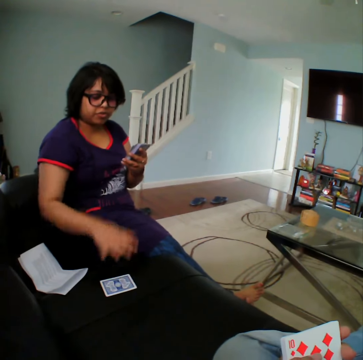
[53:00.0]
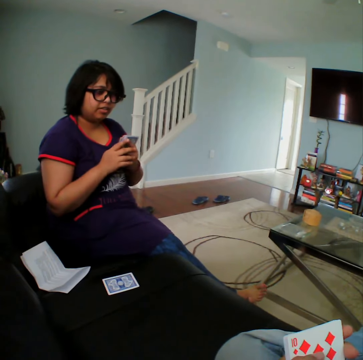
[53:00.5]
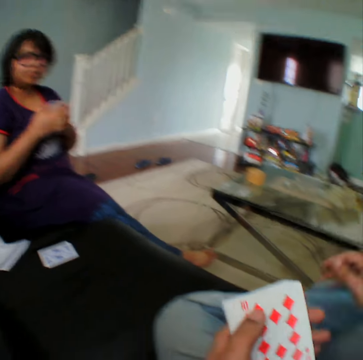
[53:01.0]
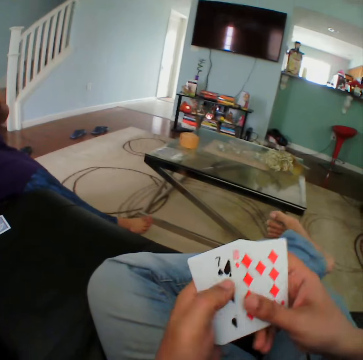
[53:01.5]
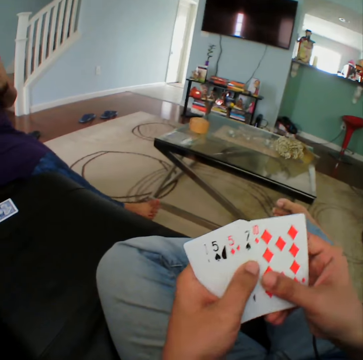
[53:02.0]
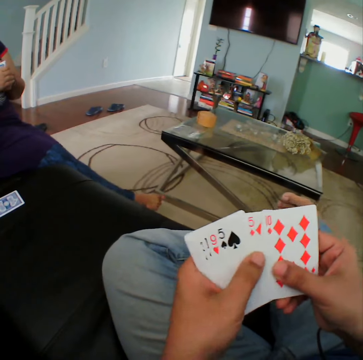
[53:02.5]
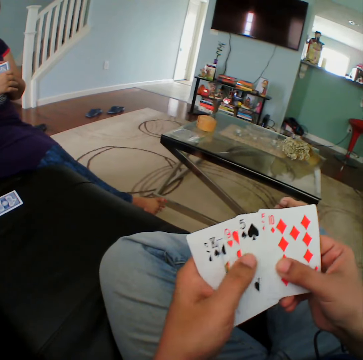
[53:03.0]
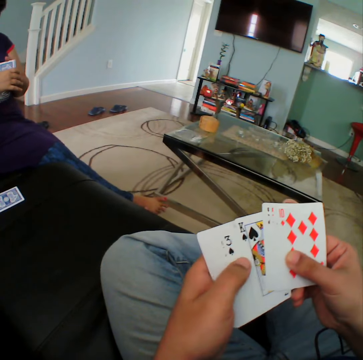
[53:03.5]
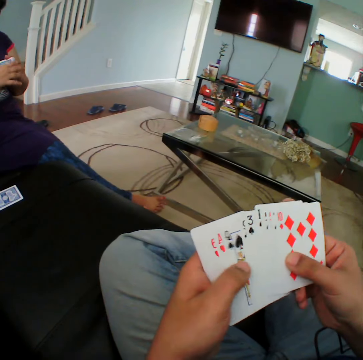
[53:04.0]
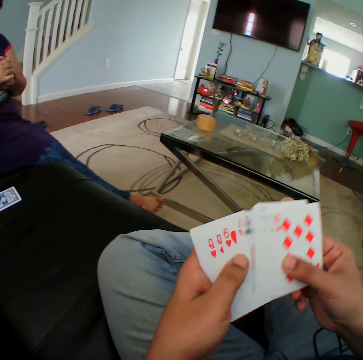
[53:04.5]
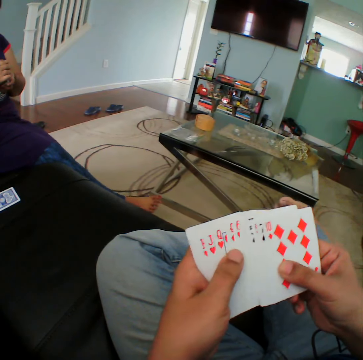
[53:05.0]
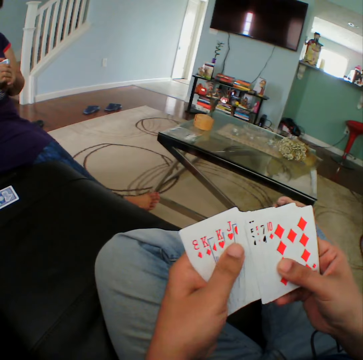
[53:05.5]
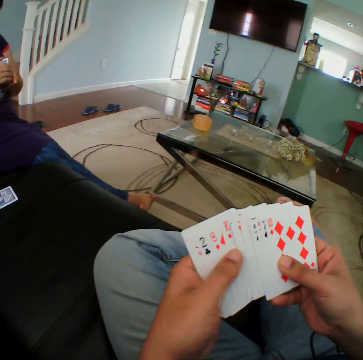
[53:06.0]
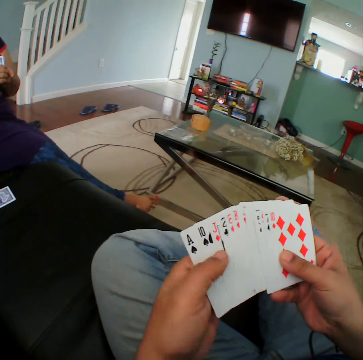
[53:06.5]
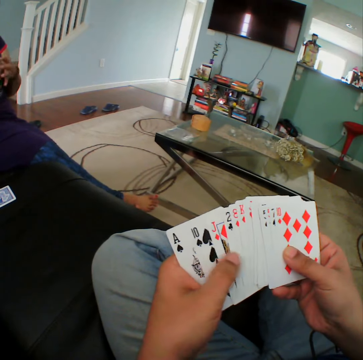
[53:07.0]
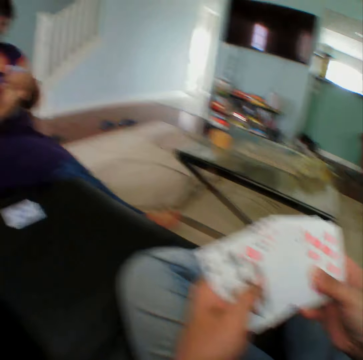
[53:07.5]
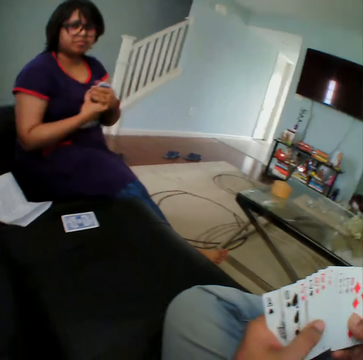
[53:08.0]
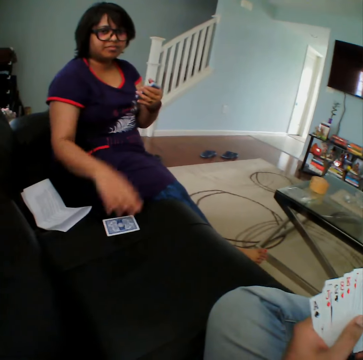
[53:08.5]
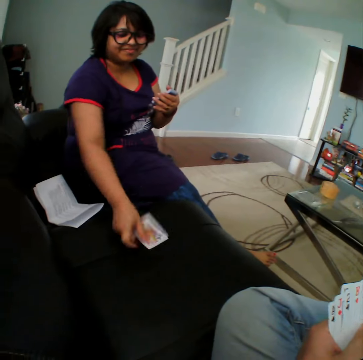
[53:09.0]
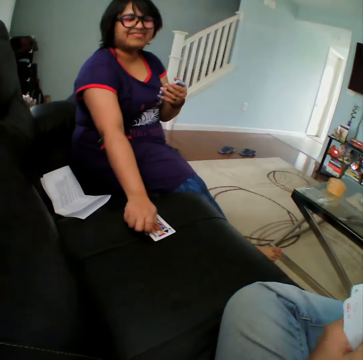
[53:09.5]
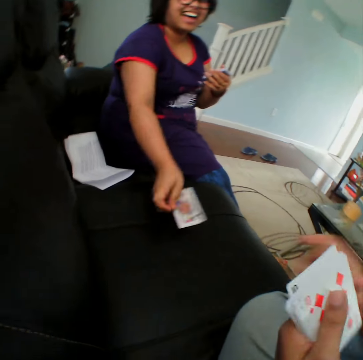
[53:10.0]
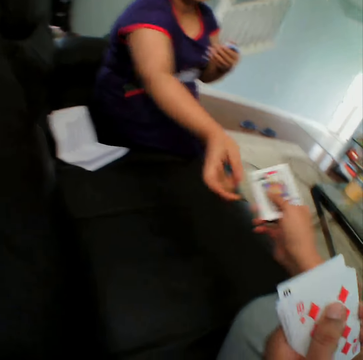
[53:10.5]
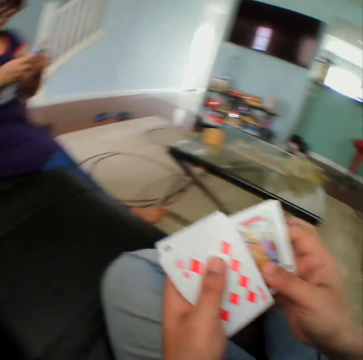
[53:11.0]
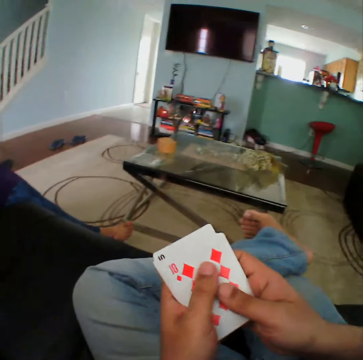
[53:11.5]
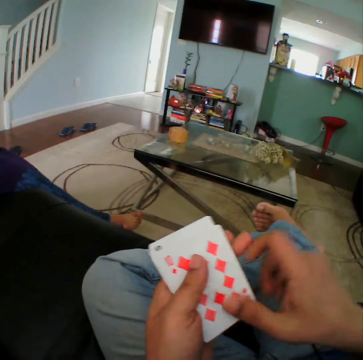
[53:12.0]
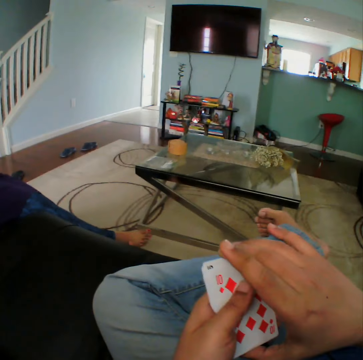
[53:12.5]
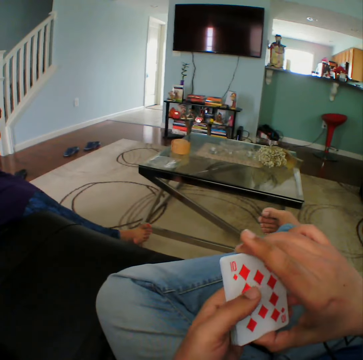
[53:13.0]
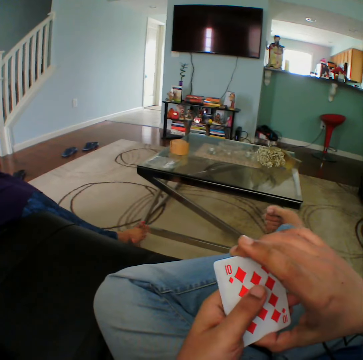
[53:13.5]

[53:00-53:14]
A woman puts the card on the couch. The camera wearer inspects the cards on his hands. He stares at the woman. The woman gives the card to the camera wearer. The camera wearer inspects the cards on his hands.

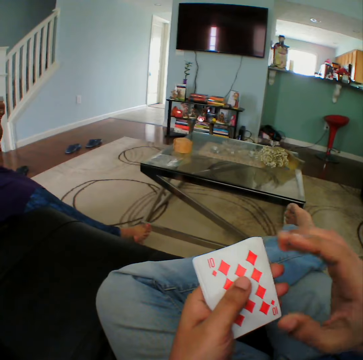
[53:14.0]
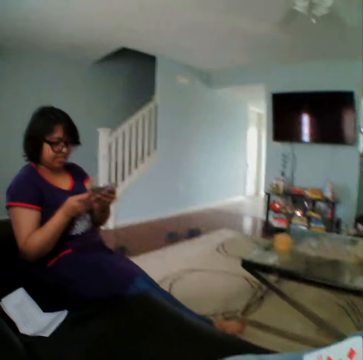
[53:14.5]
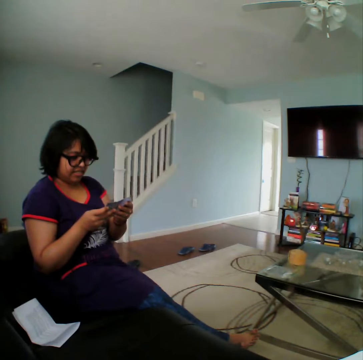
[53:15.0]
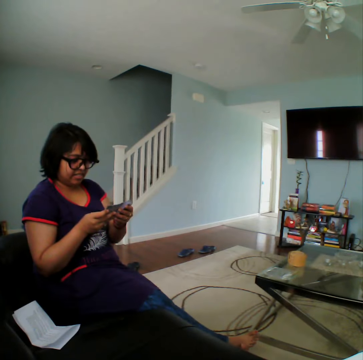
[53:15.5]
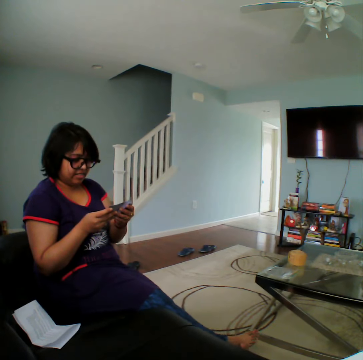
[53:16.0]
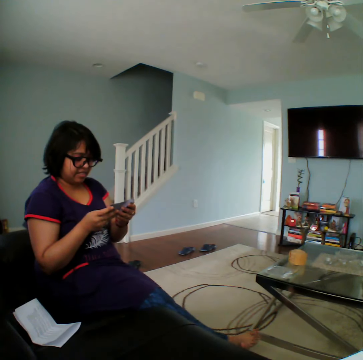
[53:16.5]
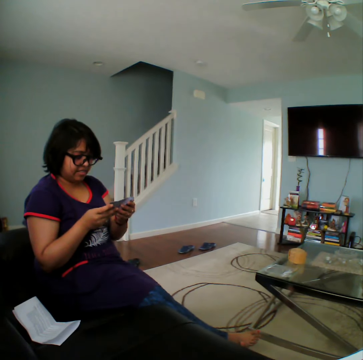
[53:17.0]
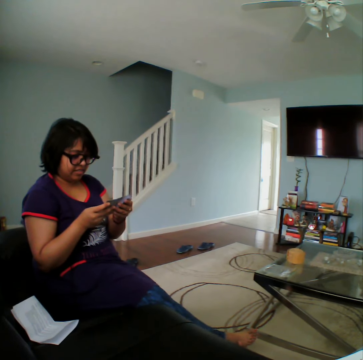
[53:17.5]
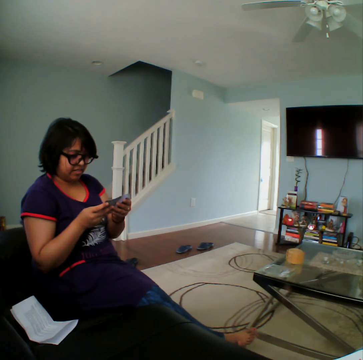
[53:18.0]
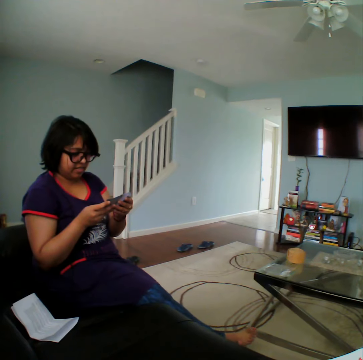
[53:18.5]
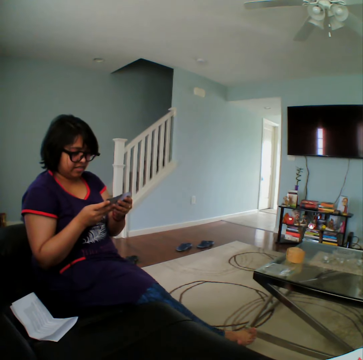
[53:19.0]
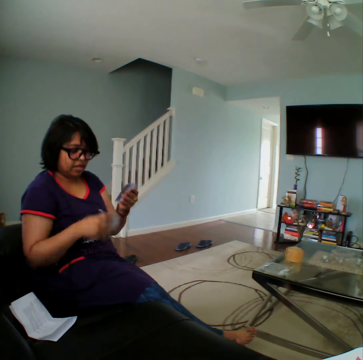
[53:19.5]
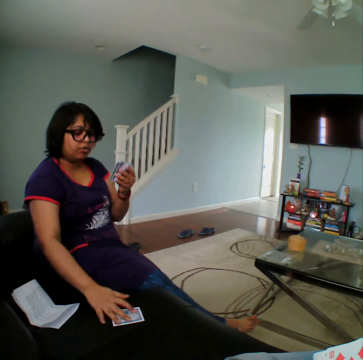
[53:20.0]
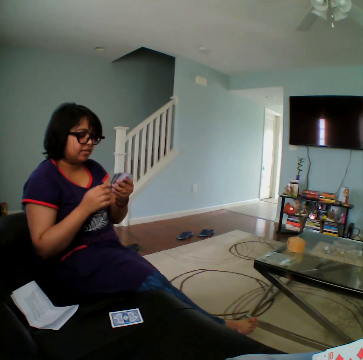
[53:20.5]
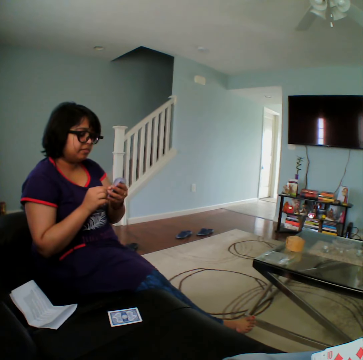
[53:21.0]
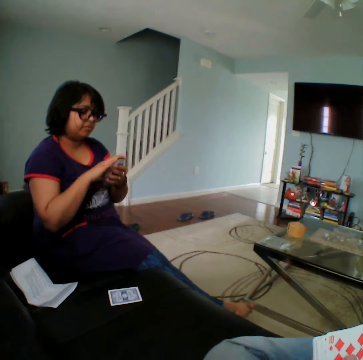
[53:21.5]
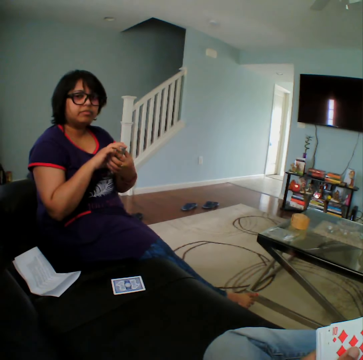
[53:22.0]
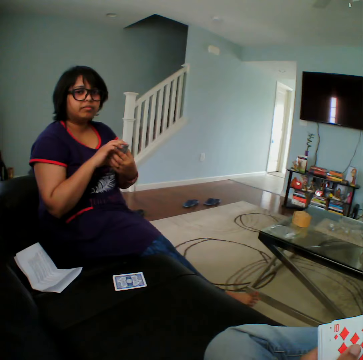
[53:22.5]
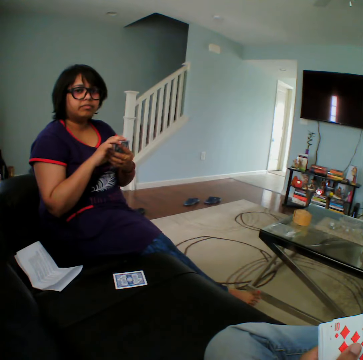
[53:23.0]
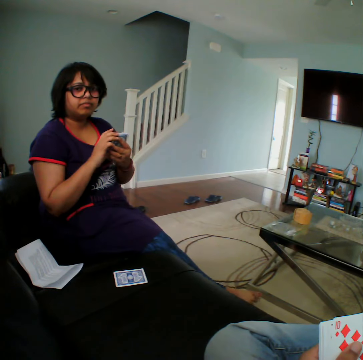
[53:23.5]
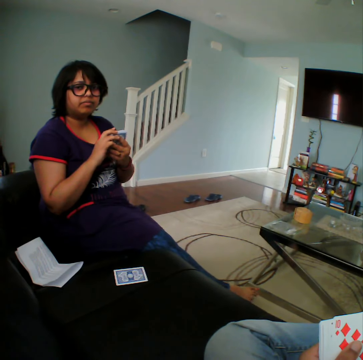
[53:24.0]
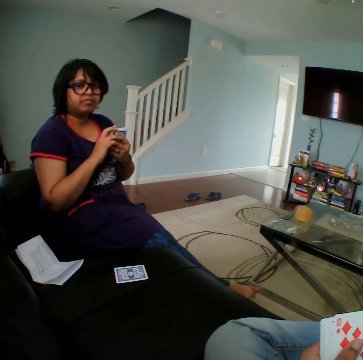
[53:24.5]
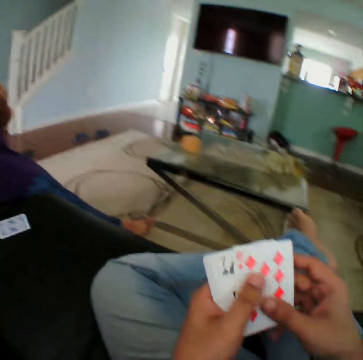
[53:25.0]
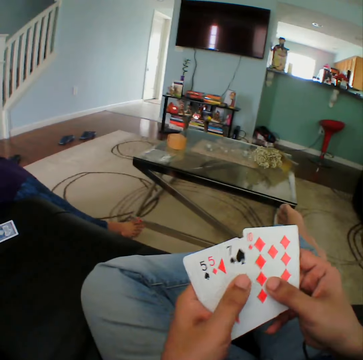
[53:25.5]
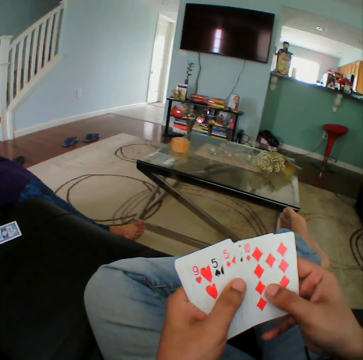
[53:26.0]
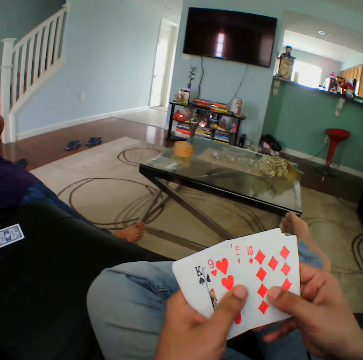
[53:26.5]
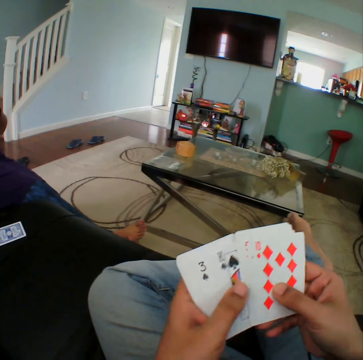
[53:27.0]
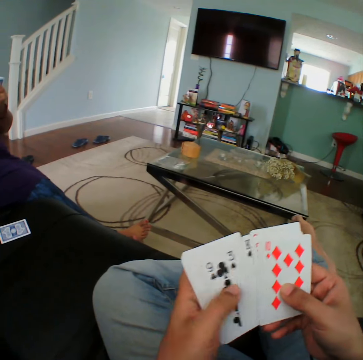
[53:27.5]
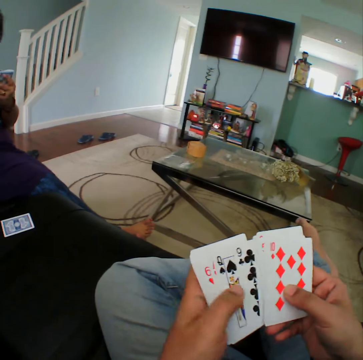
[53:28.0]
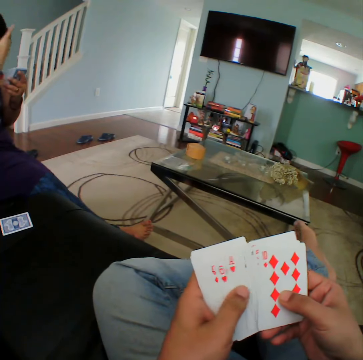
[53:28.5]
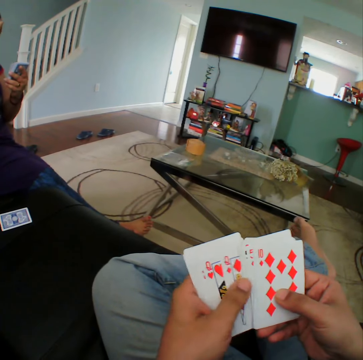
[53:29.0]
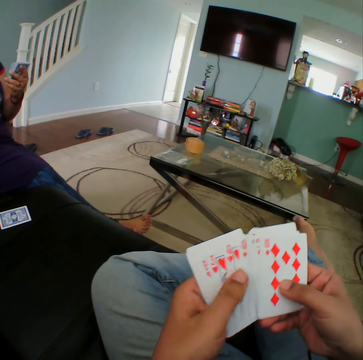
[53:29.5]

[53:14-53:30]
The camera wearer stares at a woman. The woman puts a card on the couch. The camera wearer stares at the woman. He inspects the cards on his hands.

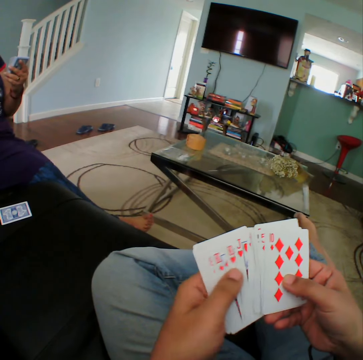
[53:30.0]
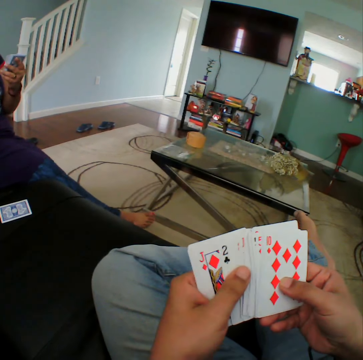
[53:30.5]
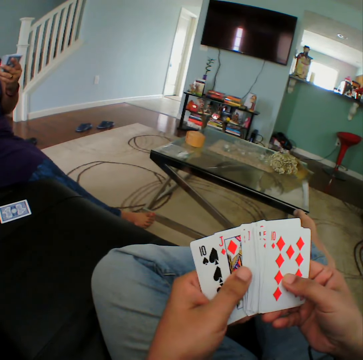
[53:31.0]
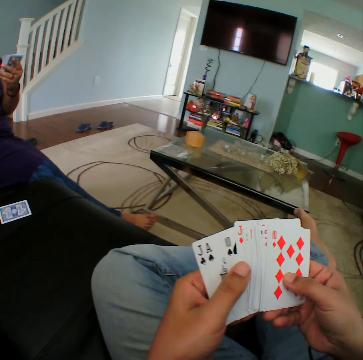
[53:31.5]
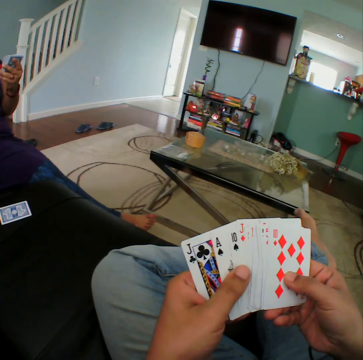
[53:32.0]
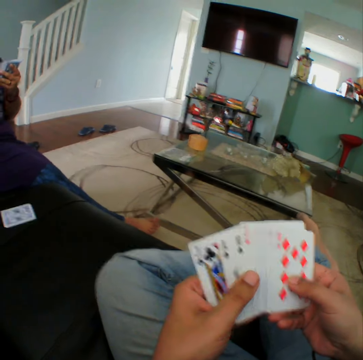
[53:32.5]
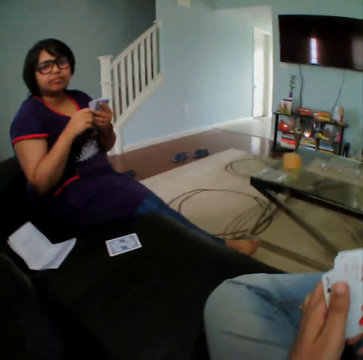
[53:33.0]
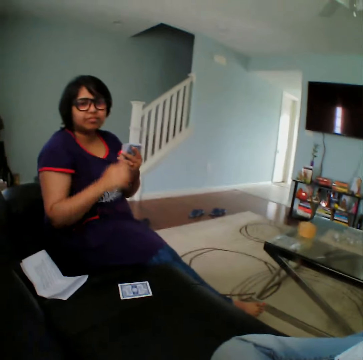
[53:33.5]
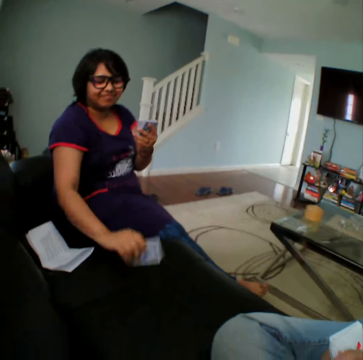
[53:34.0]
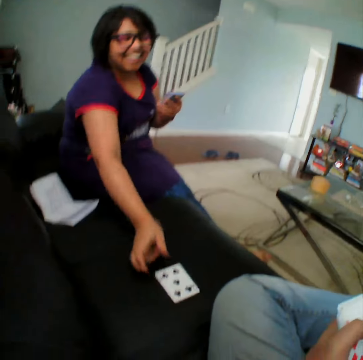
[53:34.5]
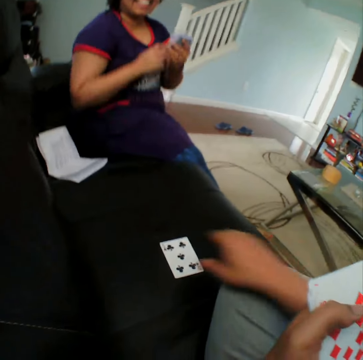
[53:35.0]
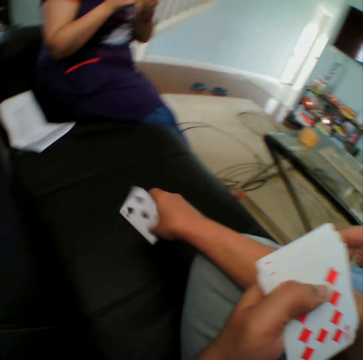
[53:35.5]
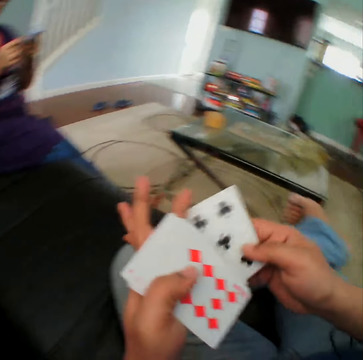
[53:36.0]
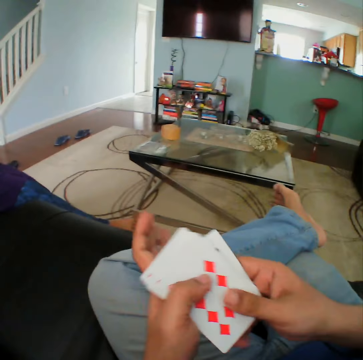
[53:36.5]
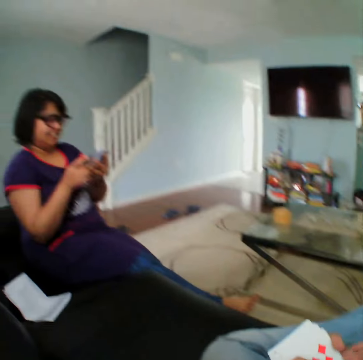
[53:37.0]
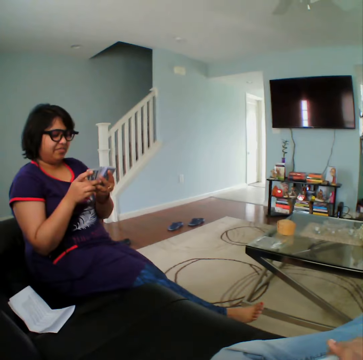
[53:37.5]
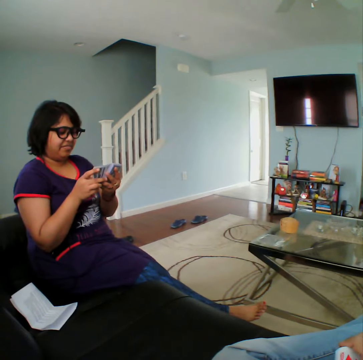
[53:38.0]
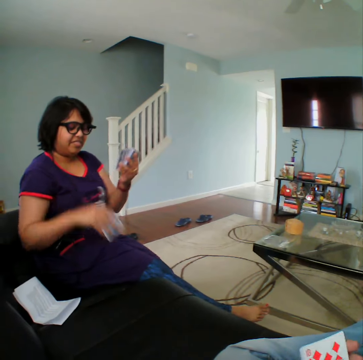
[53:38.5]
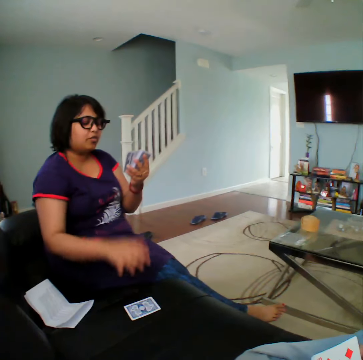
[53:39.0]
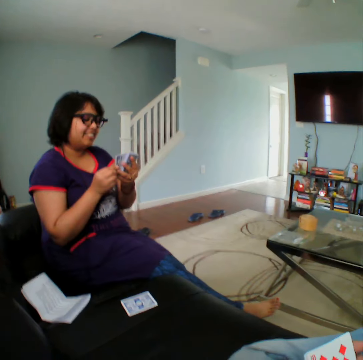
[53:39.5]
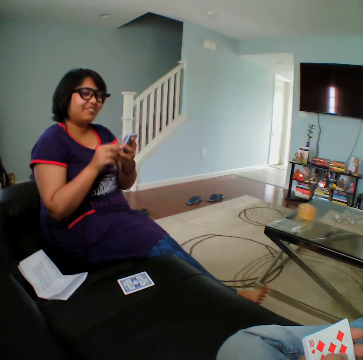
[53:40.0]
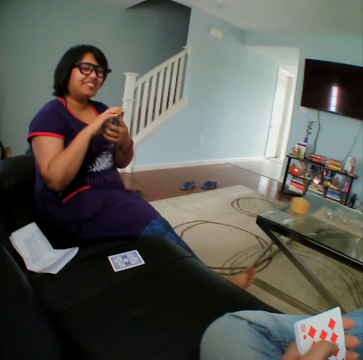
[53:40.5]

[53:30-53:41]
A woman inspects a card on the sofa. The woman gives the card to the camera wearer. The camera wearer stares at the woman. He picks up the card from the sofa. He inspects the cards on his hands. He stares at the woman. The woman puts the card on the couch.
